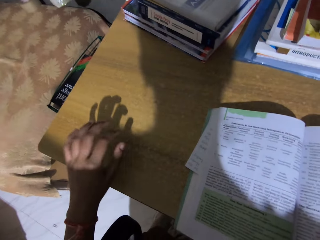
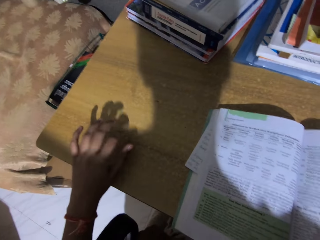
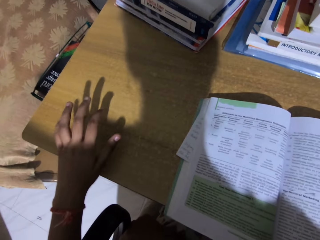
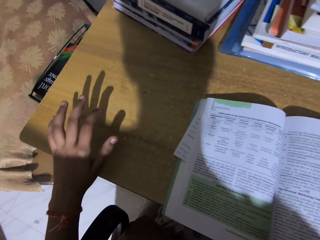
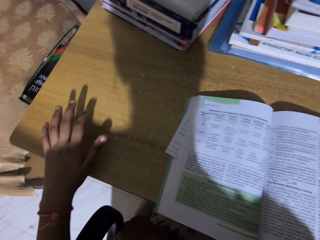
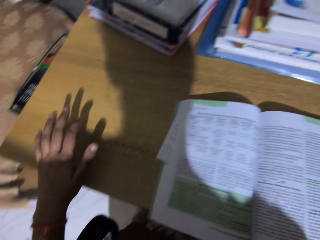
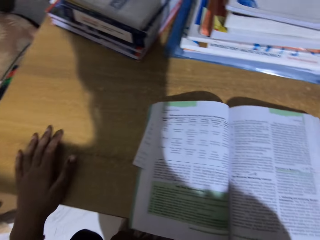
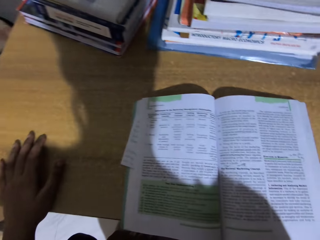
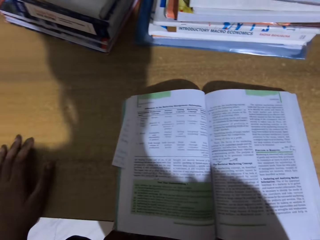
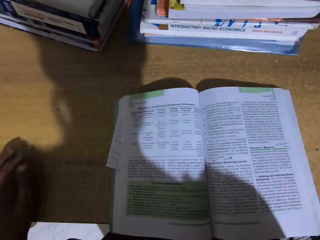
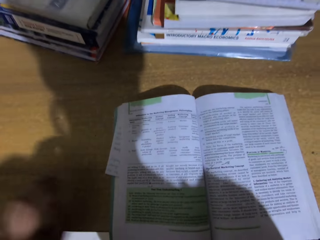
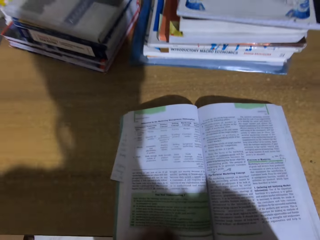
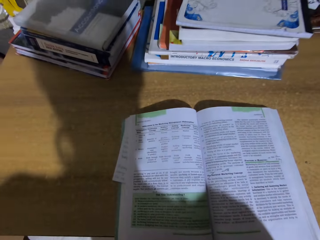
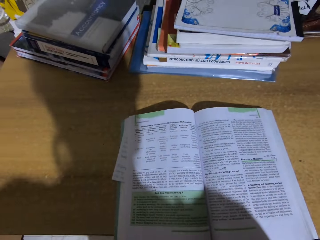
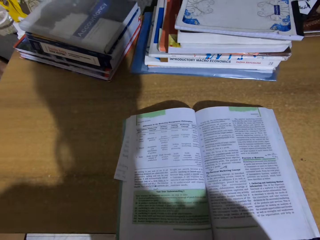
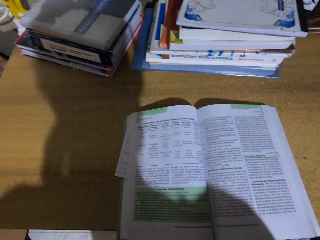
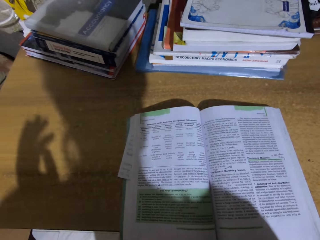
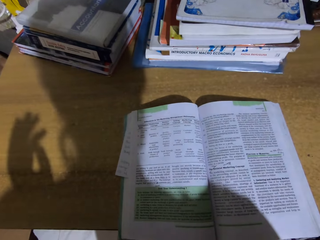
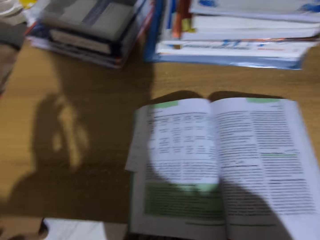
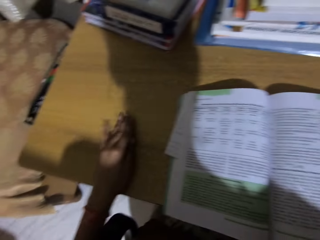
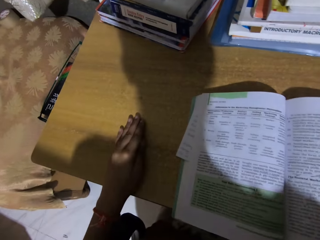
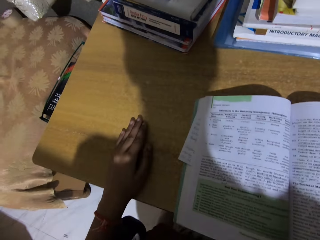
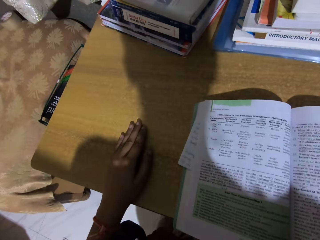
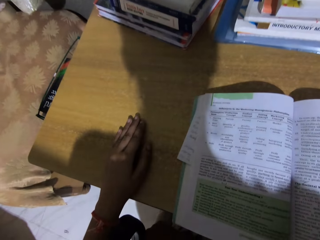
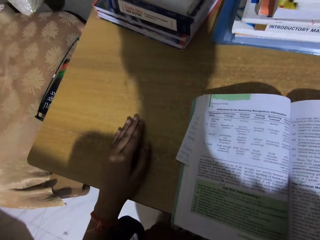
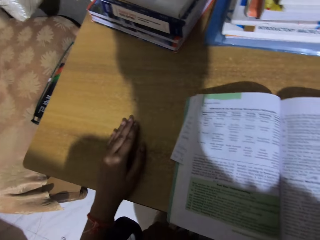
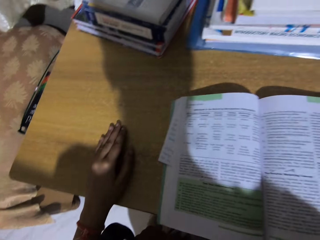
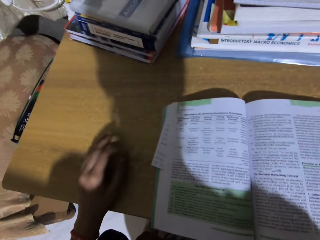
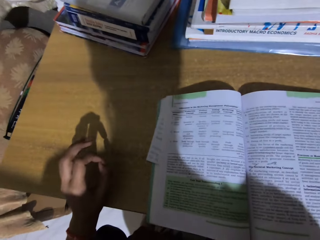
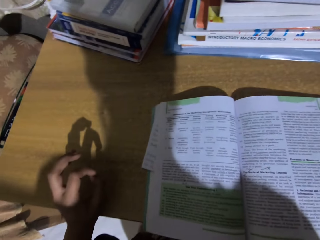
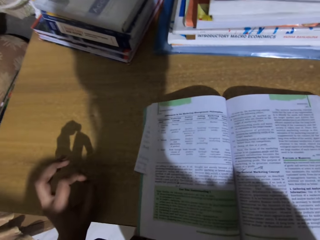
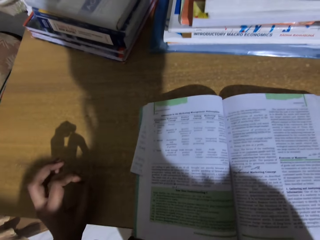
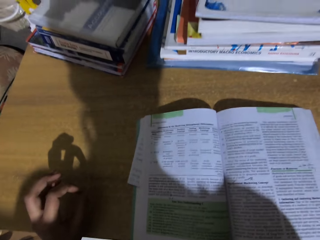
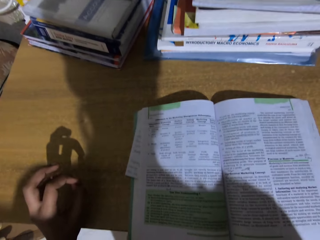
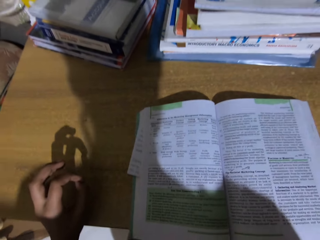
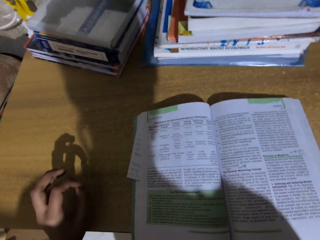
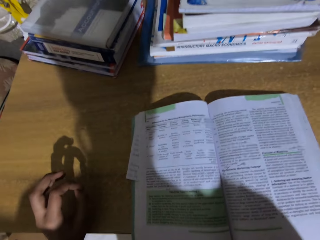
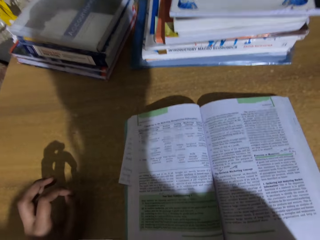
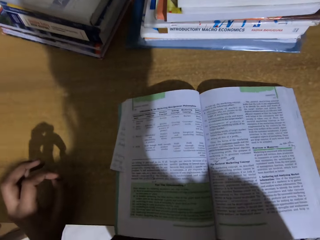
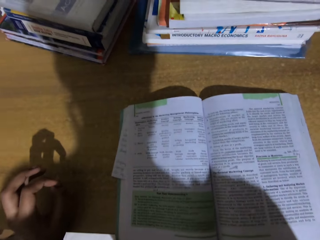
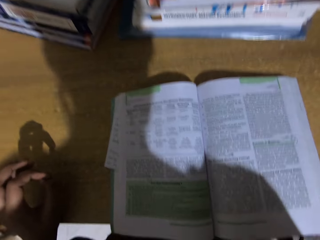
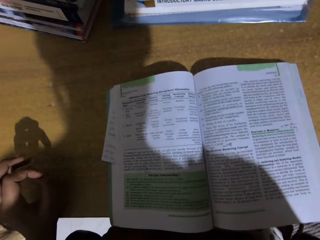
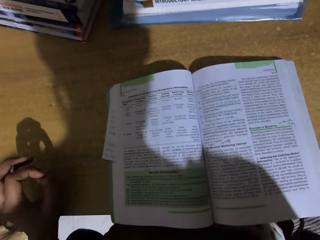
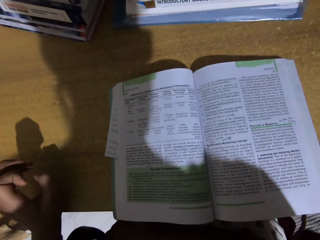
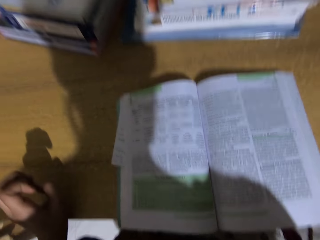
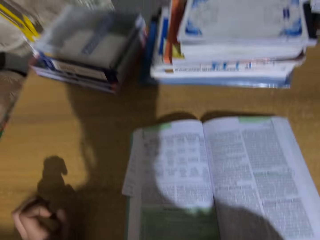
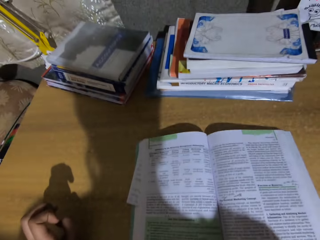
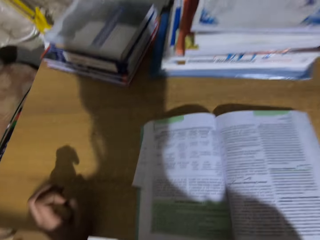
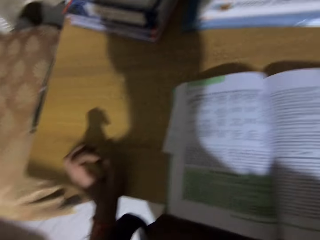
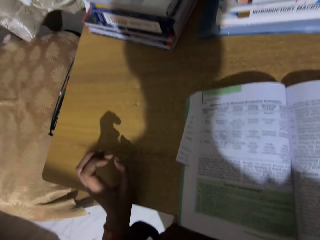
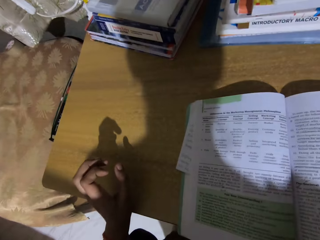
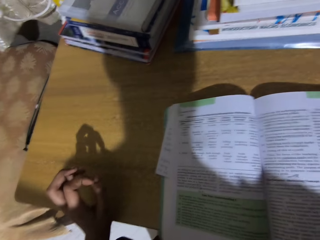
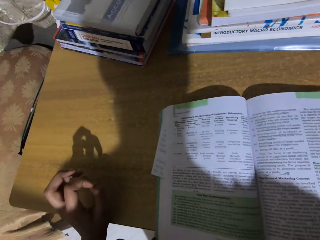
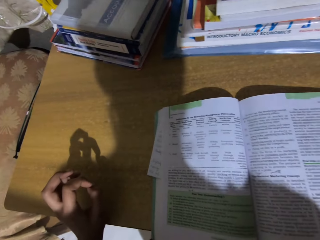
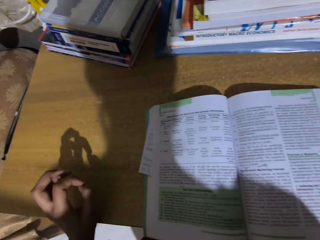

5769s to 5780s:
The camera wearer places a hand on the table.

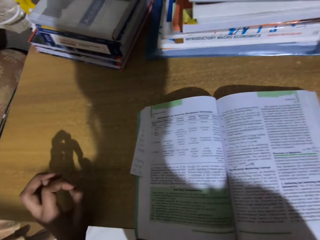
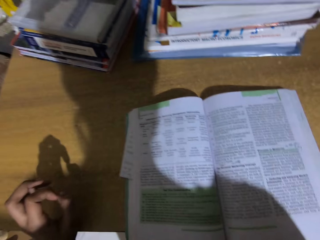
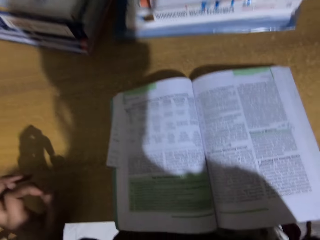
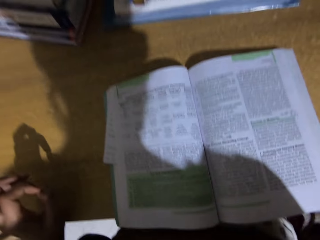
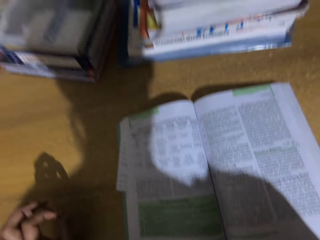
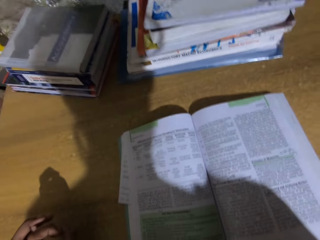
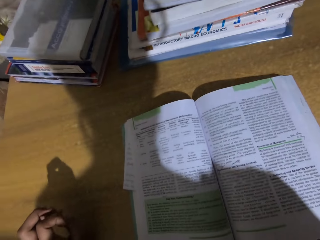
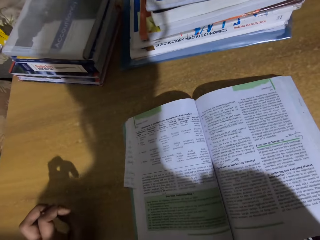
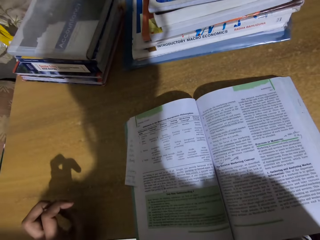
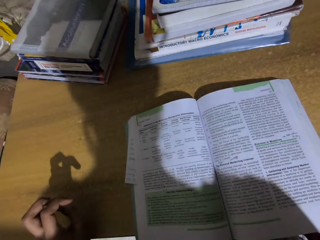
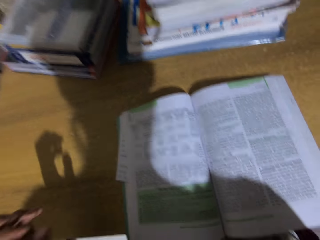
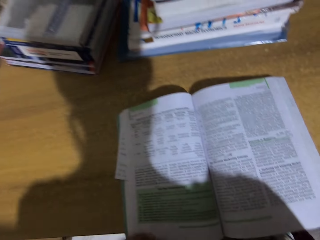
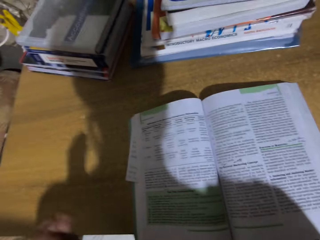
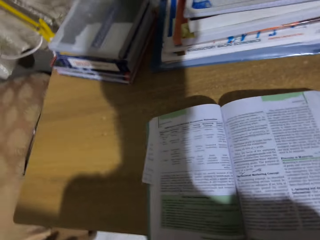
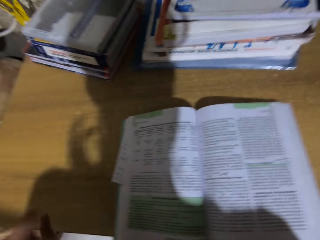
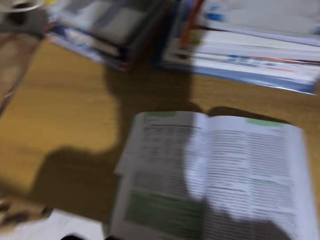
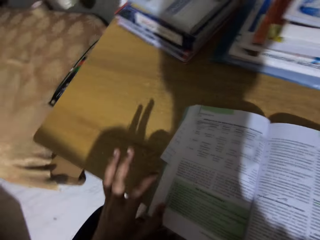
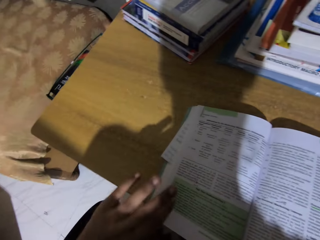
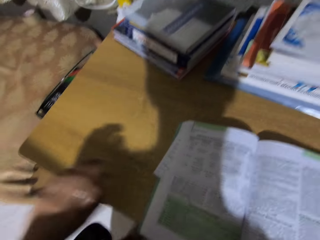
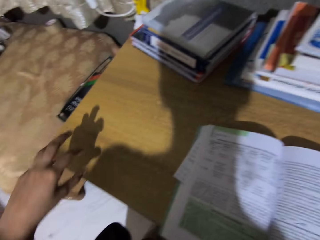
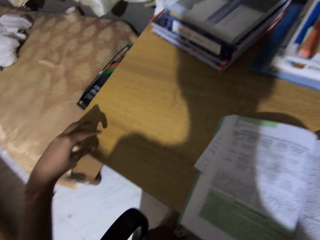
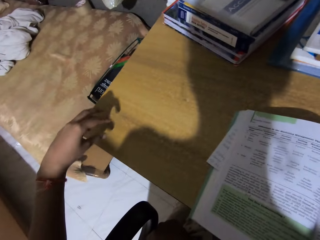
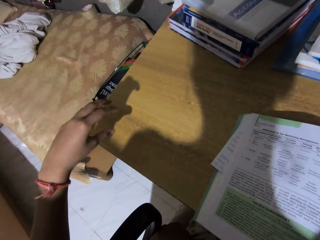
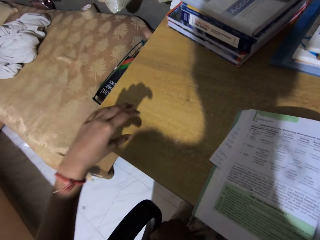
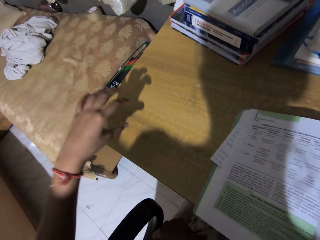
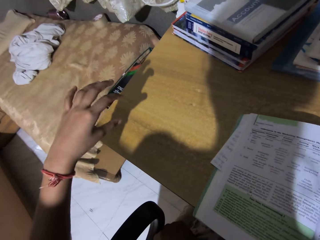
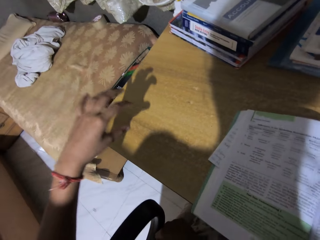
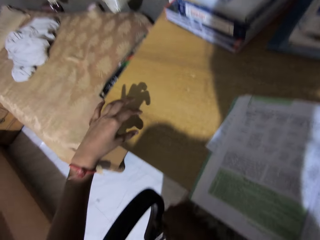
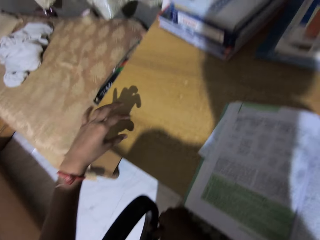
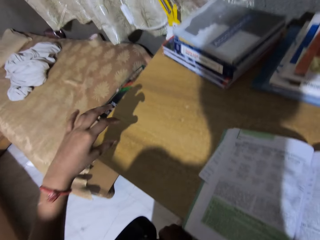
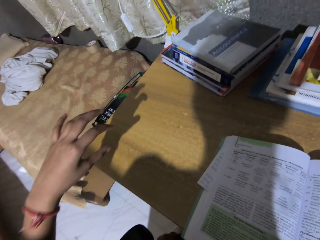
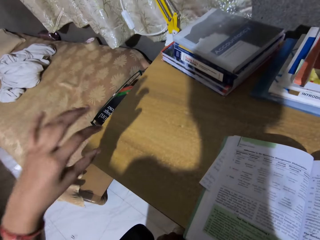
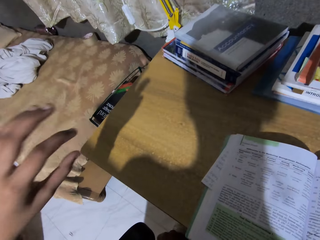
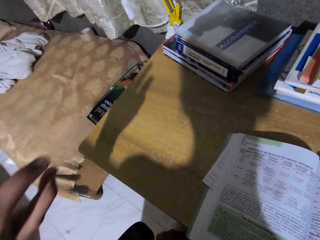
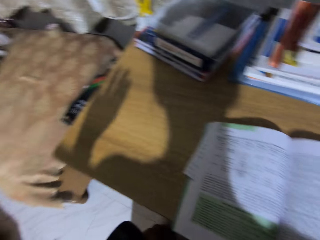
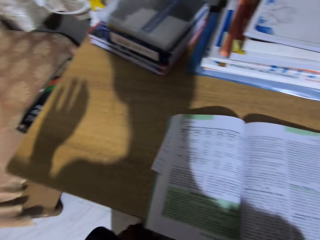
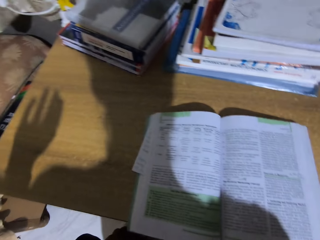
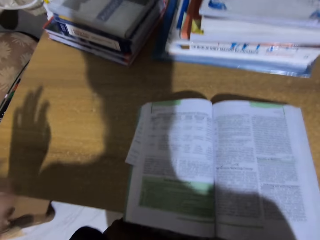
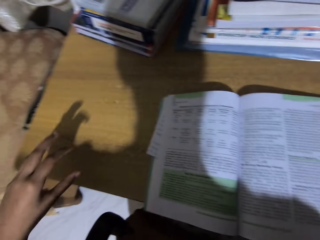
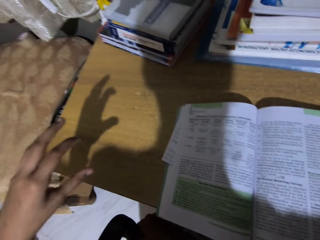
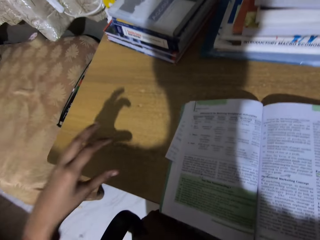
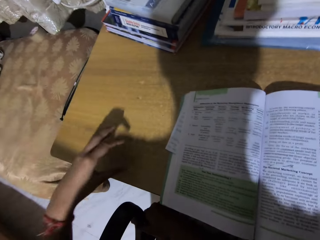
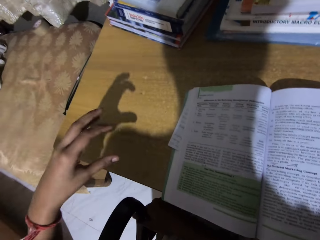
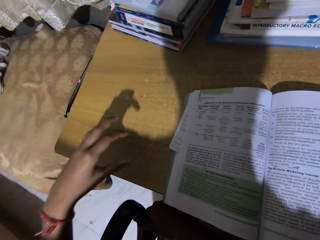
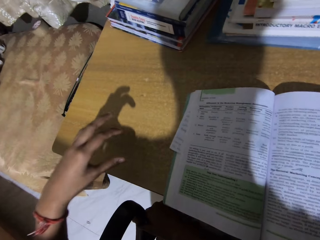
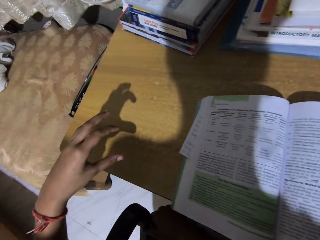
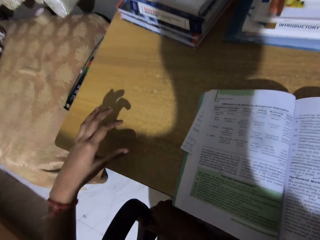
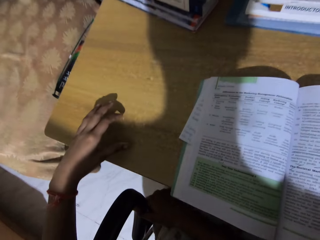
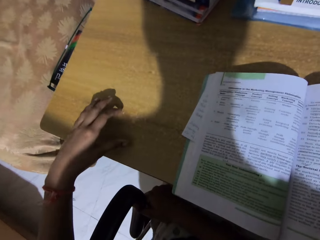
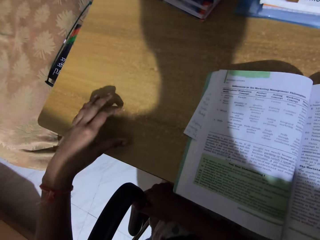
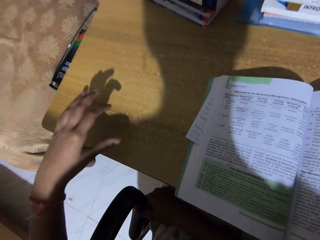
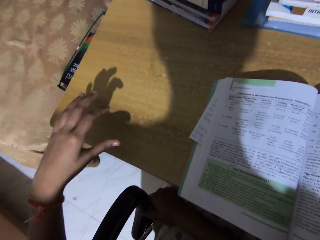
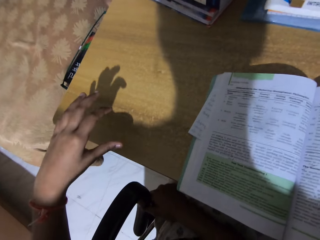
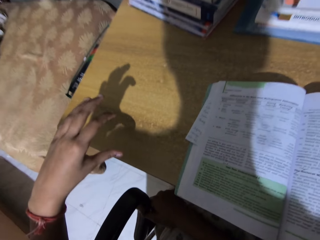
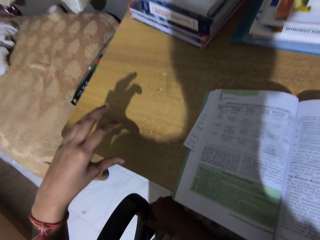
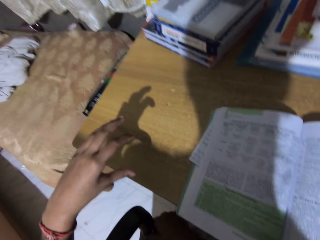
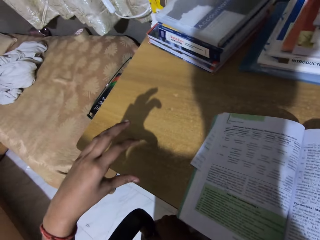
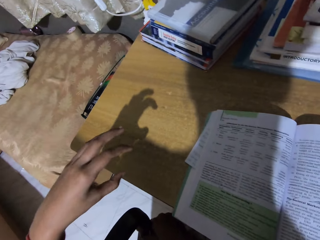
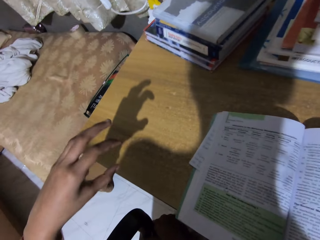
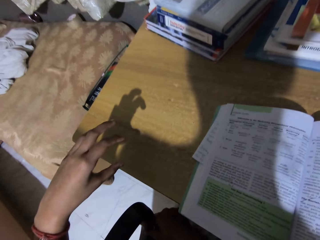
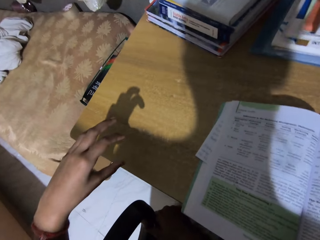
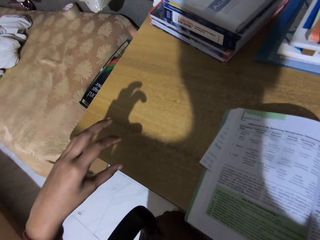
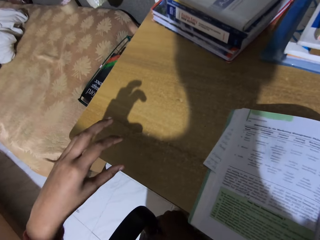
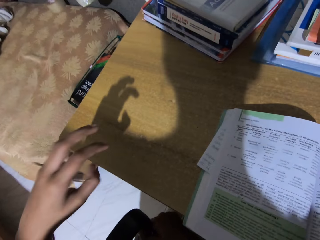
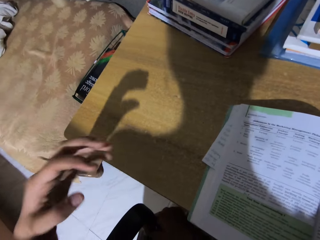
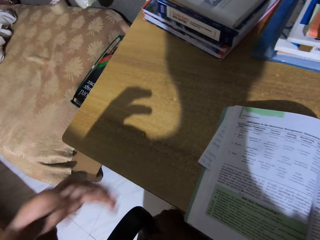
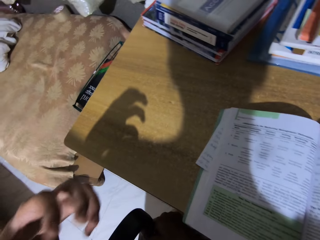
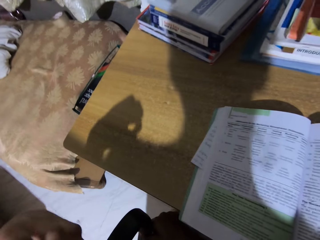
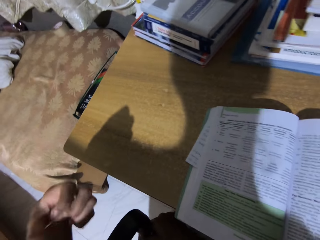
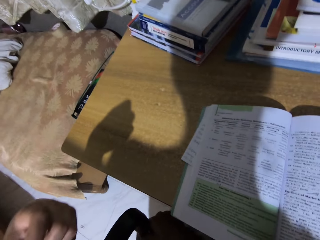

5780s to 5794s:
The camera wearer moves her hand.
